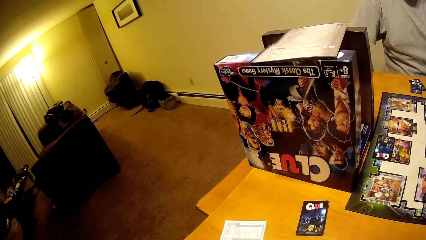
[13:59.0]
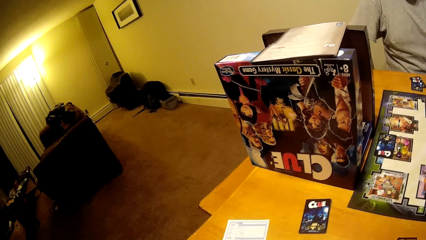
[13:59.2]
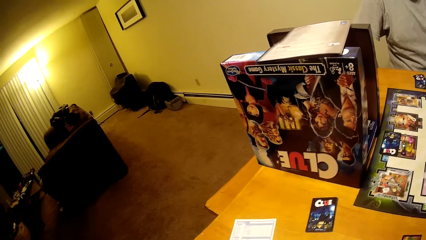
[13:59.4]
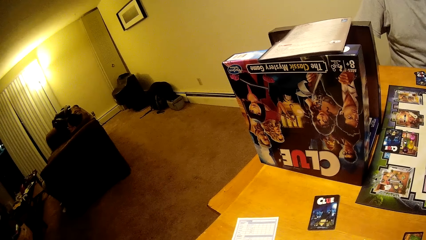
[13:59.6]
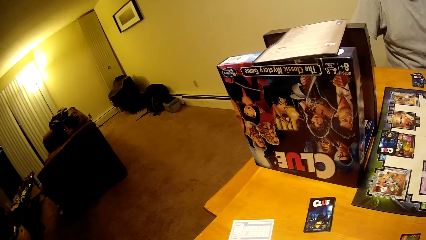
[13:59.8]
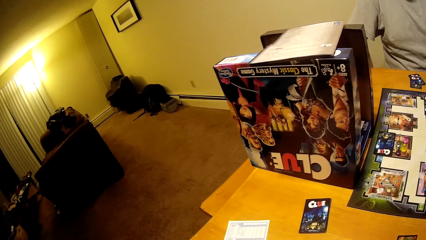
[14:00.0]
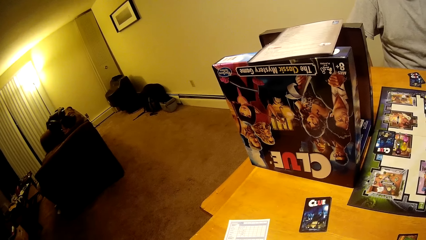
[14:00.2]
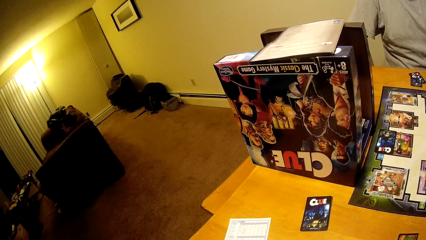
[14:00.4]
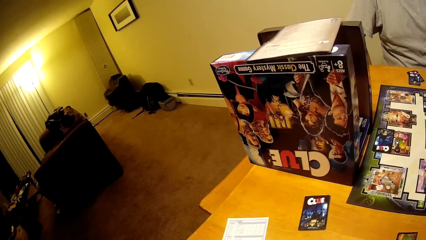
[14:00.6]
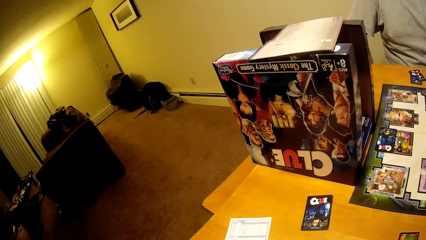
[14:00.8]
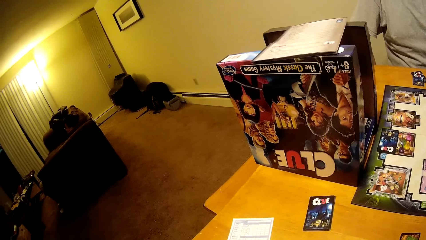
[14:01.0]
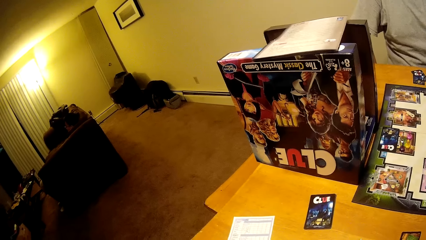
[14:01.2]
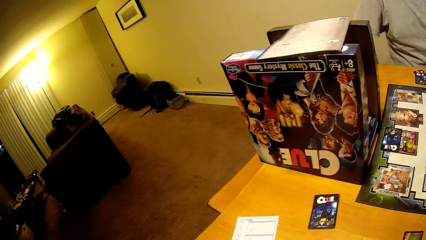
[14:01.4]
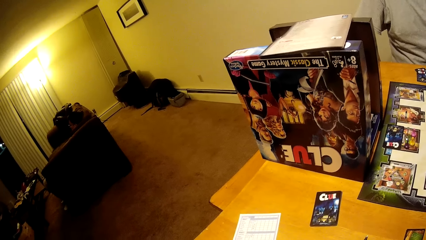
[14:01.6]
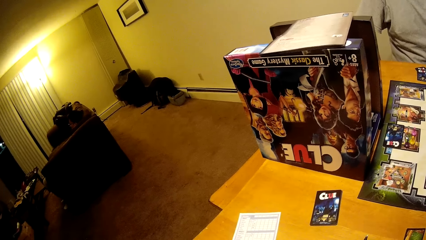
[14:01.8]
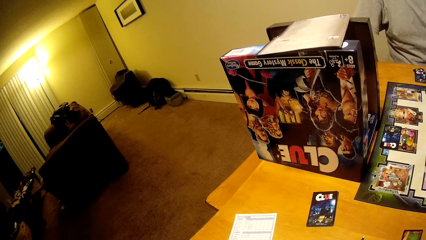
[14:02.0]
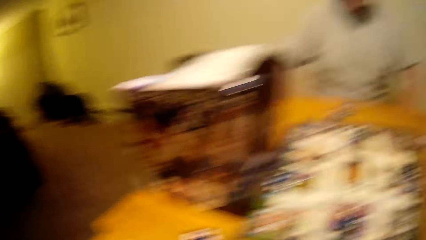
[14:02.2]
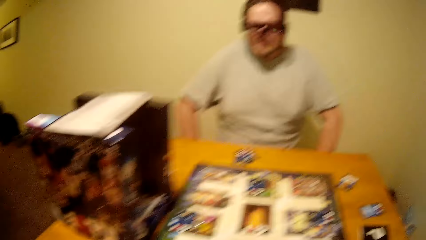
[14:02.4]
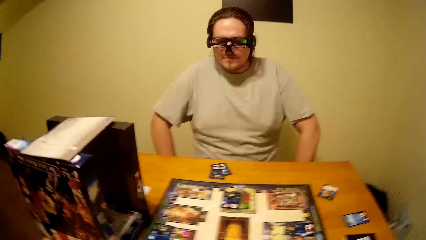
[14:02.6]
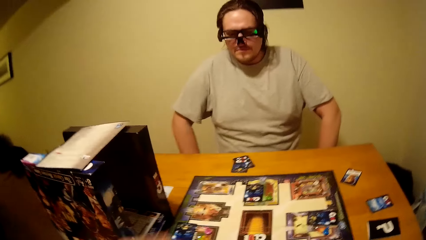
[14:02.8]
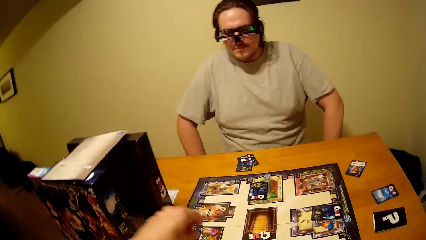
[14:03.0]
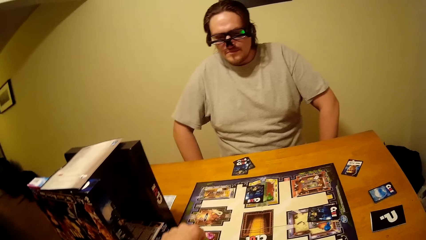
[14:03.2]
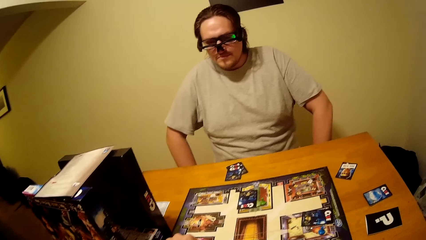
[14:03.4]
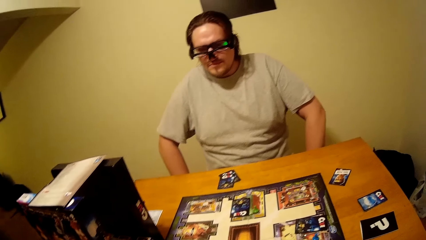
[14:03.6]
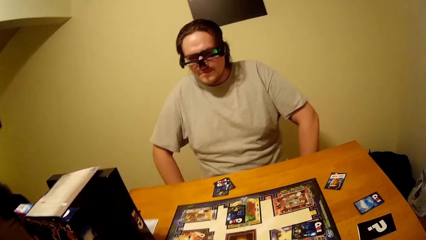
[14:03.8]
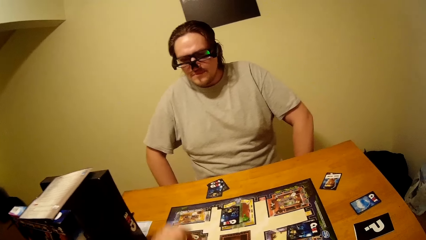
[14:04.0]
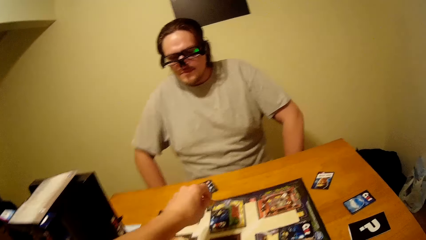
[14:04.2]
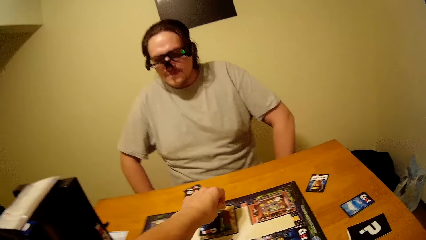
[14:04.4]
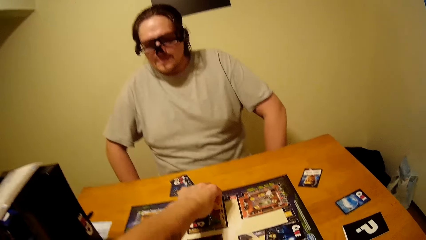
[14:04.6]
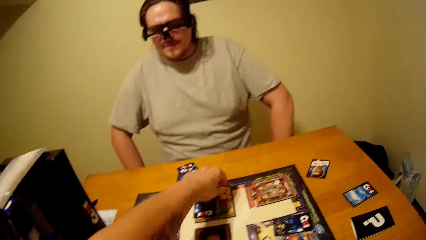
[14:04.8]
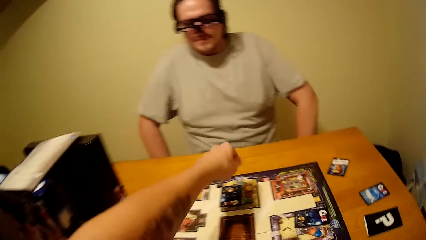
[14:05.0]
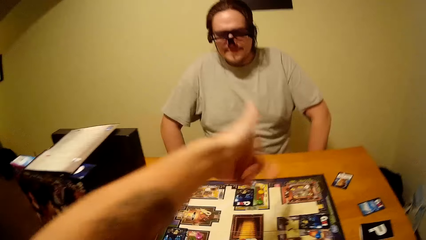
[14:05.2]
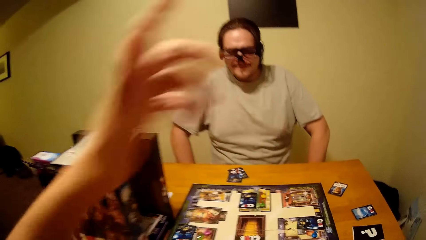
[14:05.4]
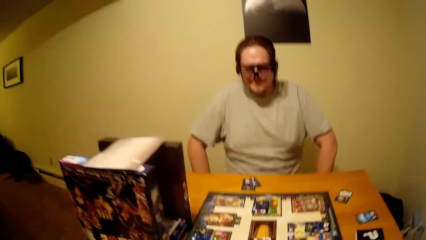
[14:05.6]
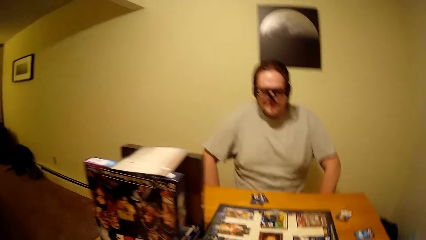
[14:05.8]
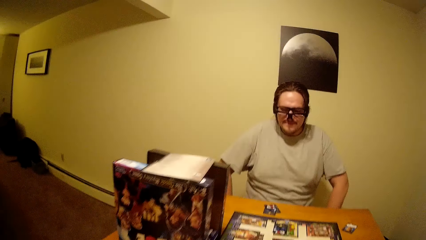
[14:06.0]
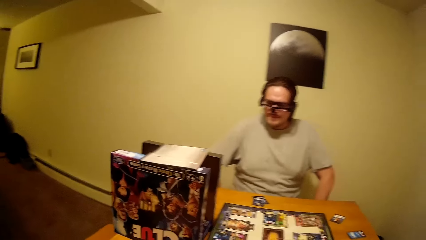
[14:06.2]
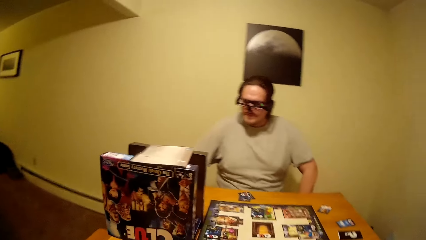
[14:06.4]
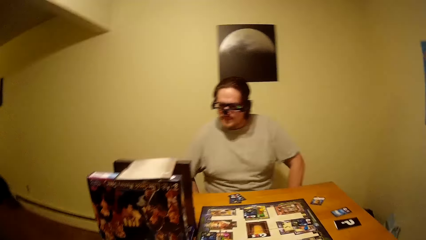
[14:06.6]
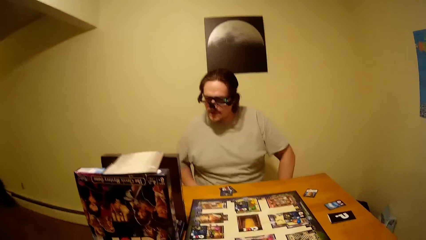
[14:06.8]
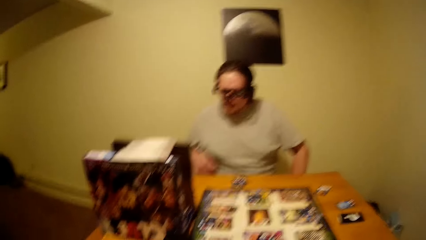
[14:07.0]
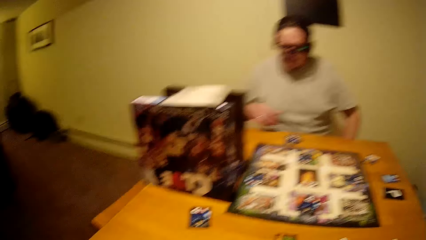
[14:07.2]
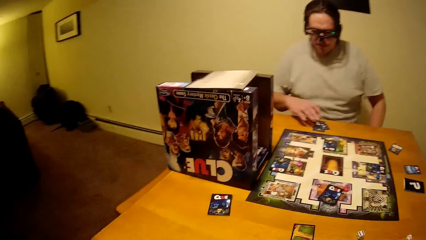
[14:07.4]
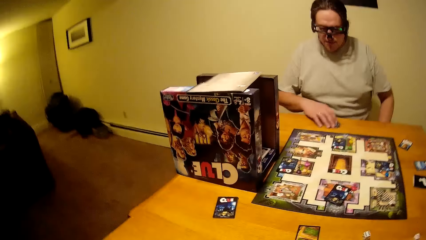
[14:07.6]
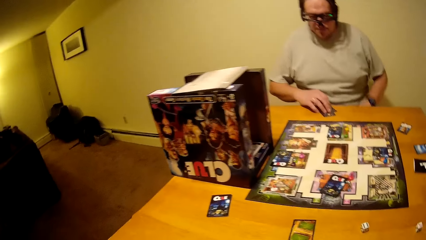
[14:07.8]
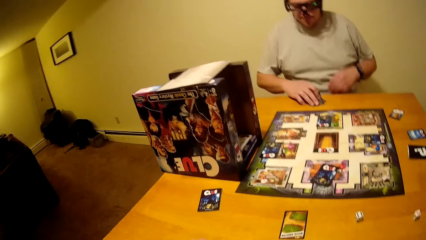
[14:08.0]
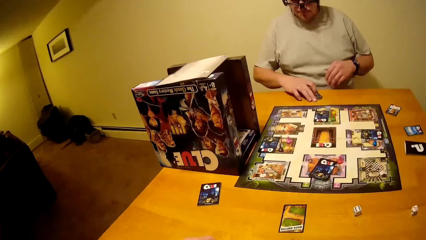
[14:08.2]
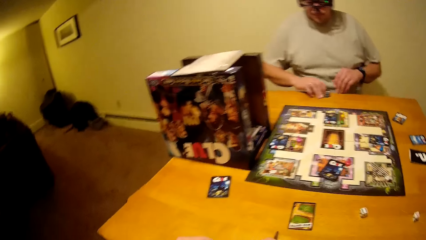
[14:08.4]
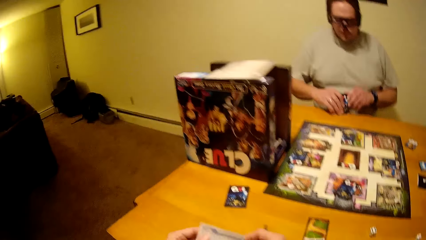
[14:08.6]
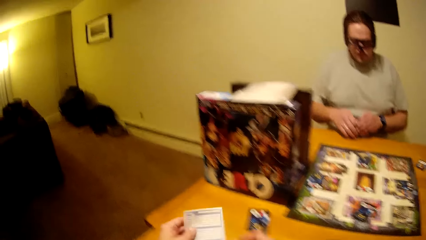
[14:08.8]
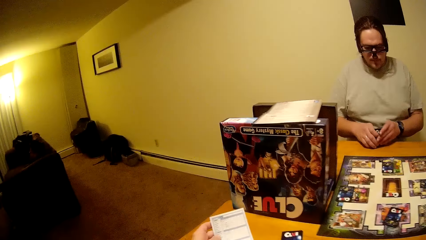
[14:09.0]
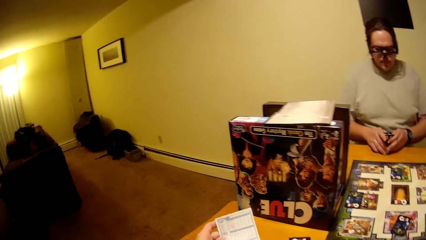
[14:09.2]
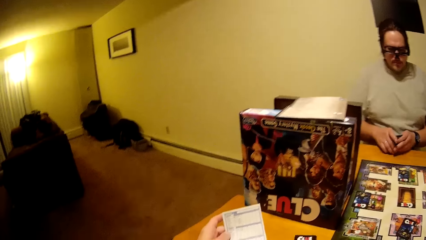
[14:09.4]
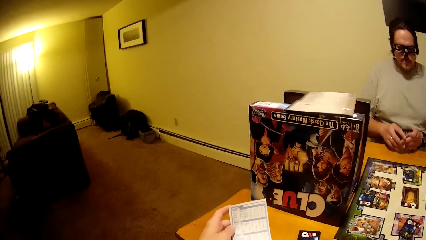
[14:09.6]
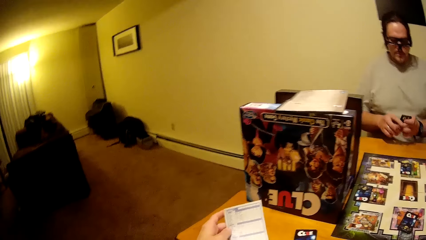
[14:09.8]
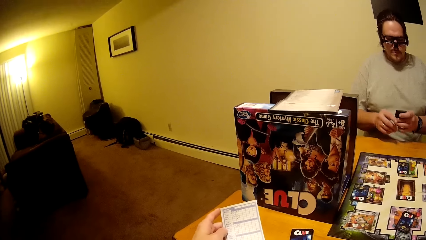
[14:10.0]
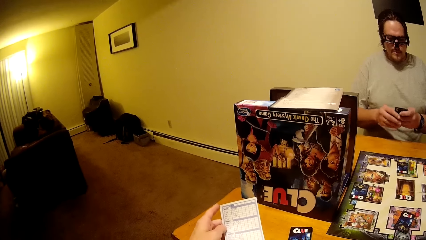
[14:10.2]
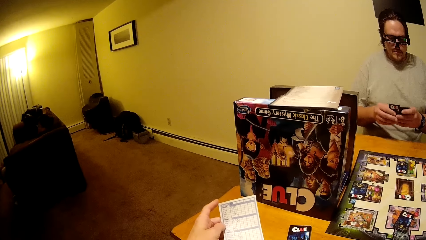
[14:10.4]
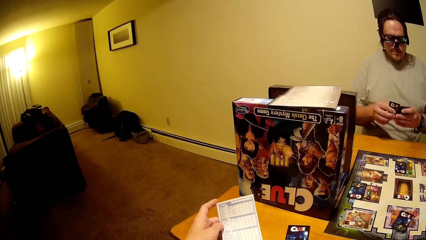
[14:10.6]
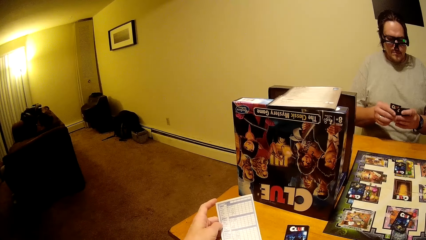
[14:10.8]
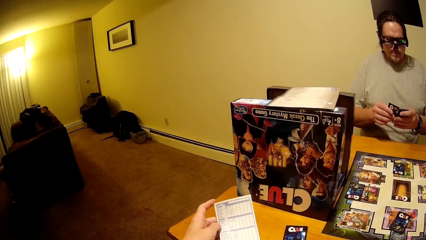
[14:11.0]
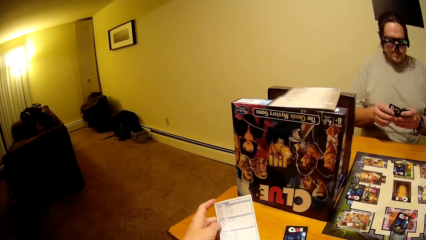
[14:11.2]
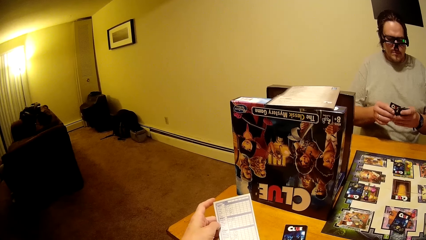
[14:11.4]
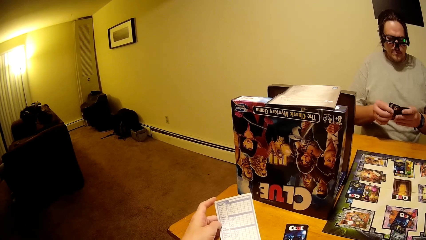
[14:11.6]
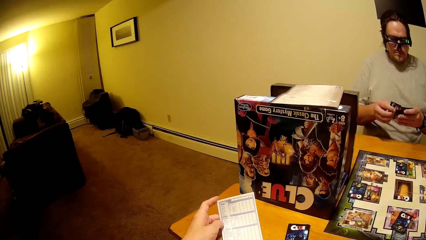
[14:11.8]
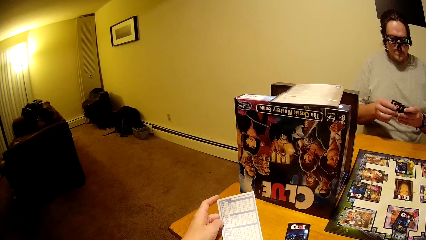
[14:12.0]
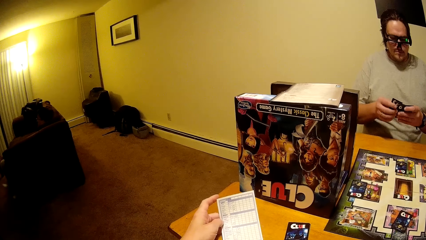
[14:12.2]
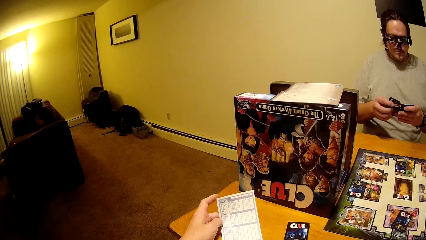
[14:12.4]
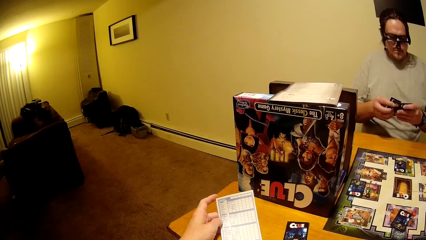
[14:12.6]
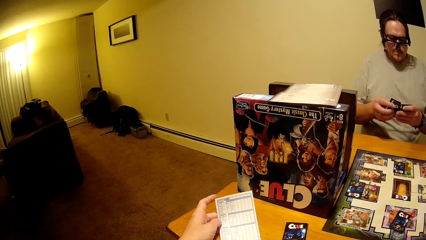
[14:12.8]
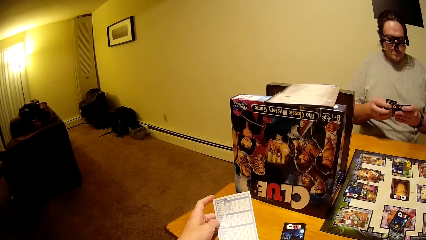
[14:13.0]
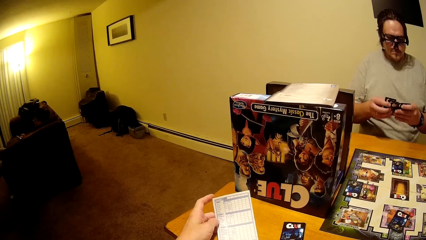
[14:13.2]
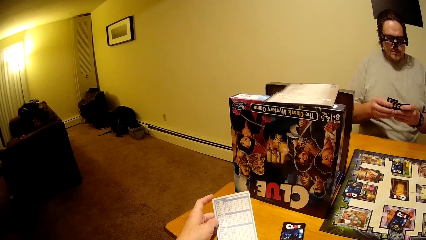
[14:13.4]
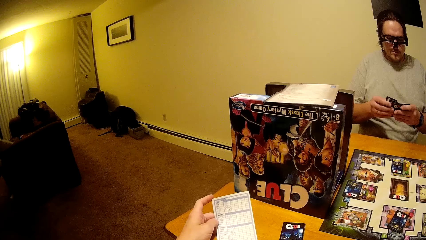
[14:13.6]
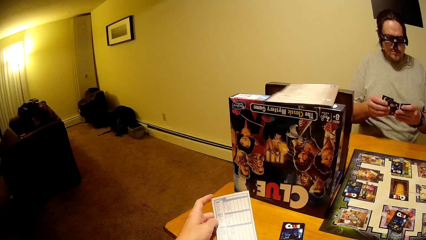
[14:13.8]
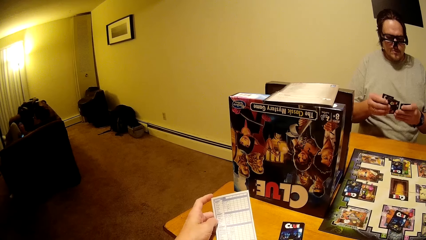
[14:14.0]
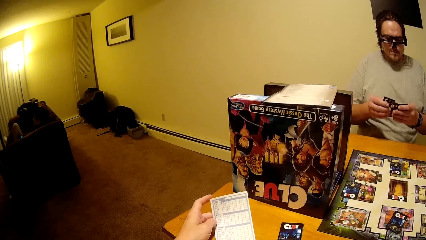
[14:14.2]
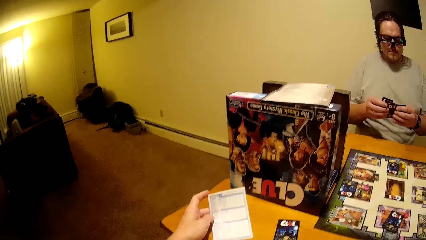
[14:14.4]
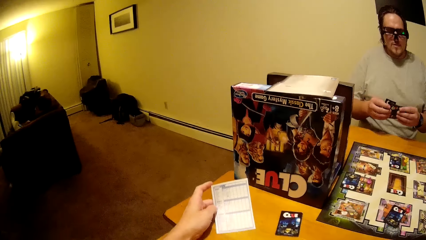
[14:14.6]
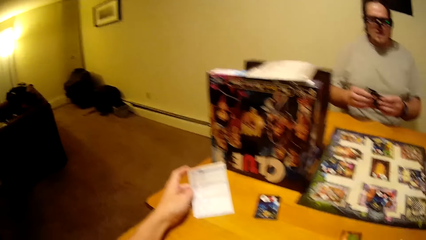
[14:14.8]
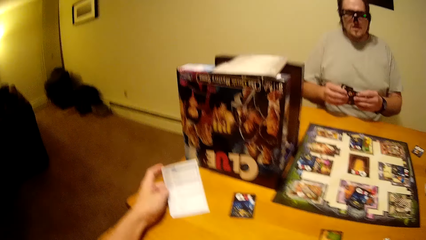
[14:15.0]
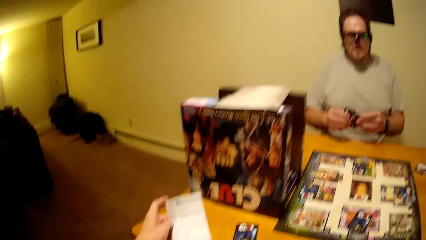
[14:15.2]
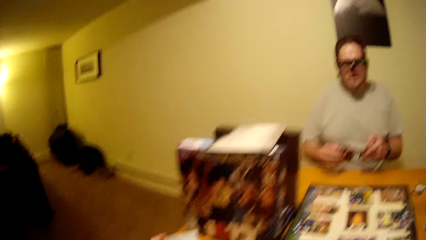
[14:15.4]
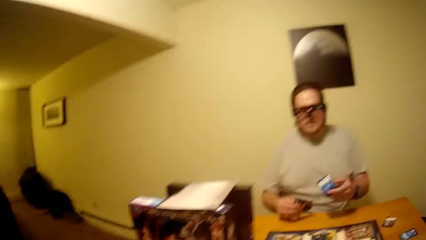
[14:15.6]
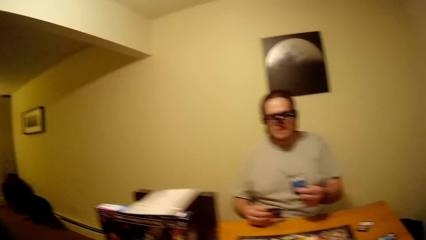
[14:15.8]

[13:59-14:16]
The camera wearer looks on the paper. He picks a pawn from the clue board. A man checks the board. The camera wearer drops the pawn on the clue board. The man picks cards from the table. The man checks the cards in his hands as the camera wearer checks the paper in his hand. The camera wearer holds the paper with both hands. The man holds the cards with both hands, and shuffles the cards.
